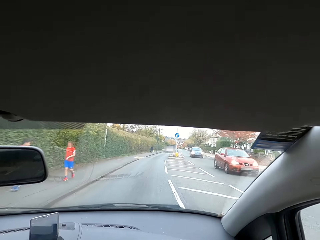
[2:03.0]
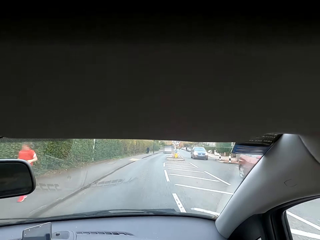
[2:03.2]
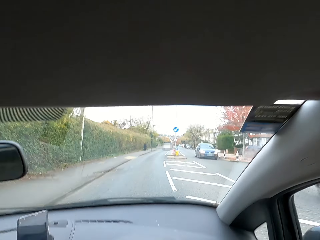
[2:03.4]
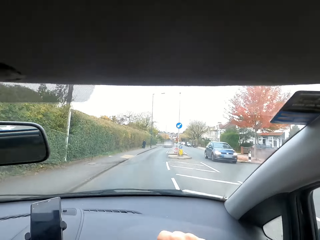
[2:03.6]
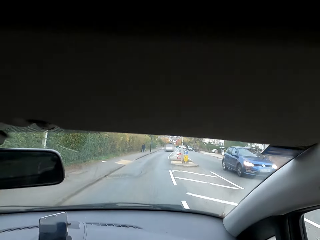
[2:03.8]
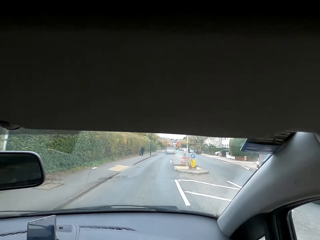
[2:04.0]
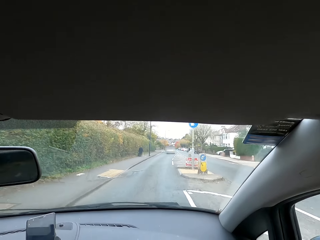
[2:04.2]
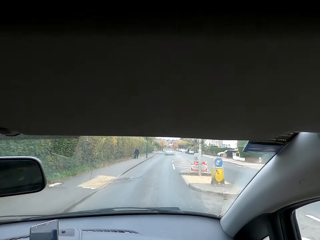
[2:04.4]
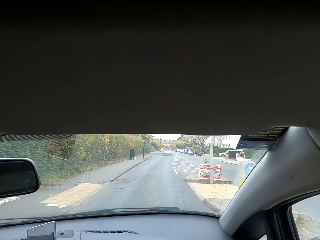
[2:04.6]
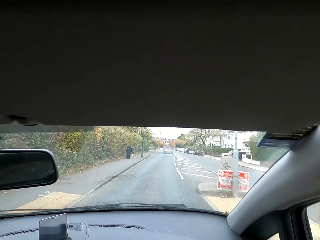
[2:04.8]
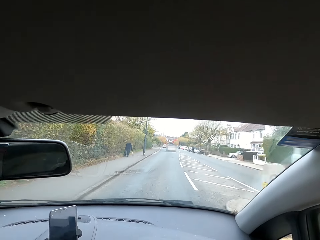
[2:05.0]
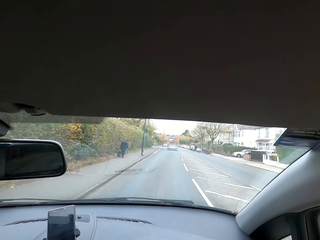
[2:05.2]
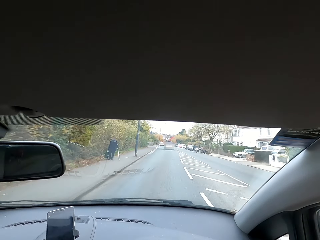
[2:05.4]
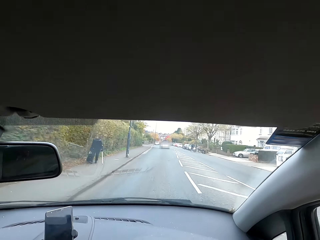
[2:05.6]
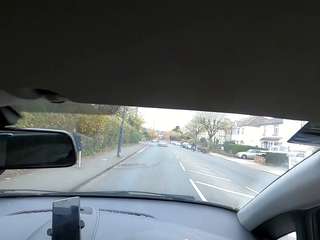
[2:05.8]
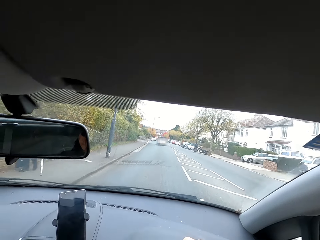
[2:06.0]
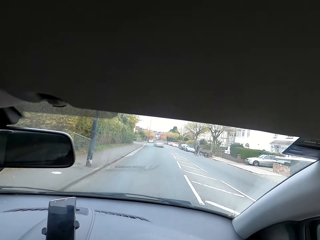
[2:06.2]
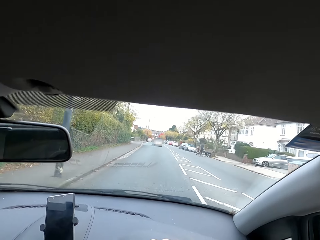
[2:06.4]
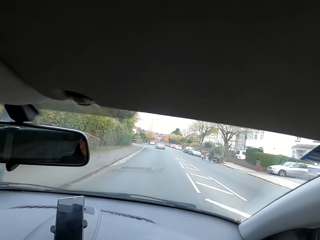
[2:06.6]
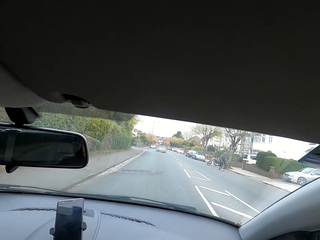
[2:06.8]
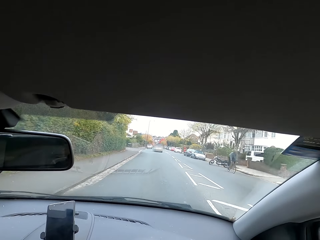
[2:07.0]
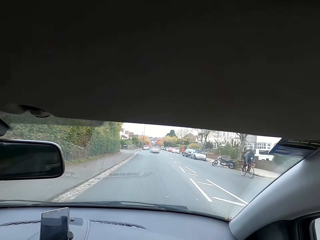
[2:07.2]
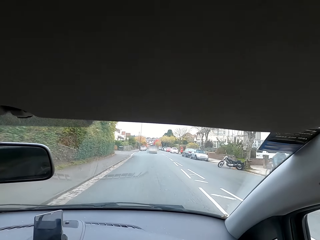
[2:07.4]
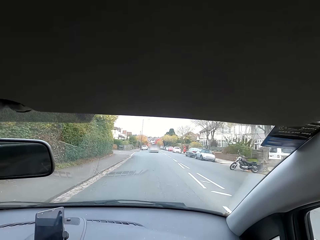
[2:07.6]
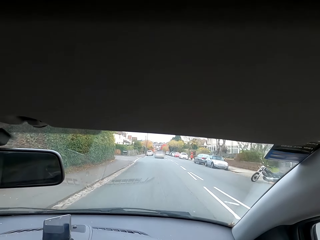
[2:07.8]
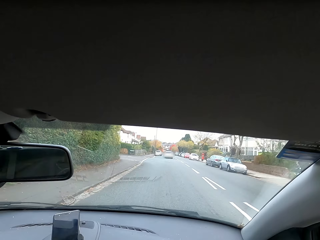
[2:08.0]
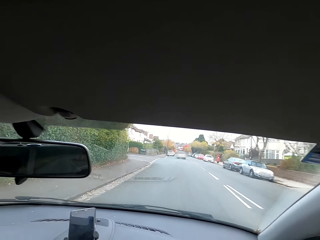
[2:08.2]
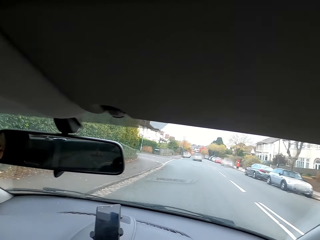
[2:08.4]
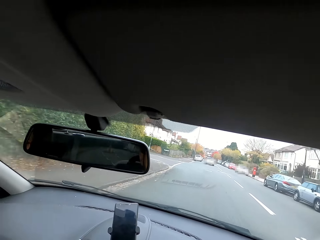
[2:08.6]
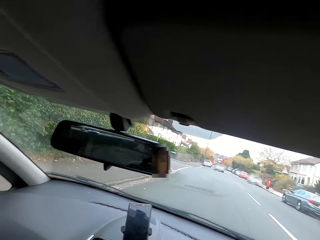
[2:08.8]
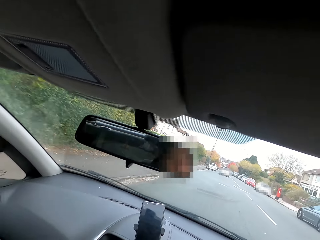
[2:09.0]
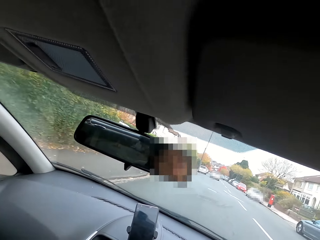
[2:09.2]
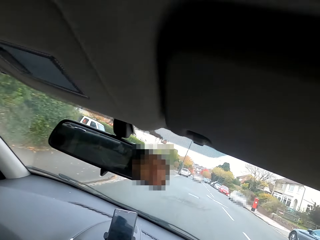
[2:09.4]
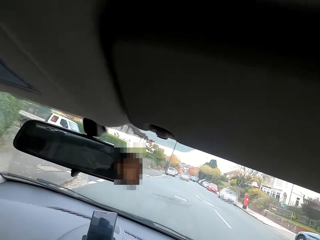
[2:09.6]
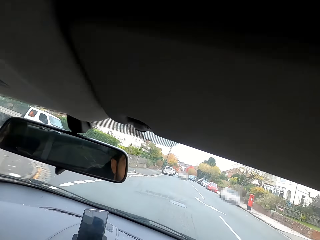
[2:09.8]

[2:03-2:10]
The camera wearer interacts with a woman.

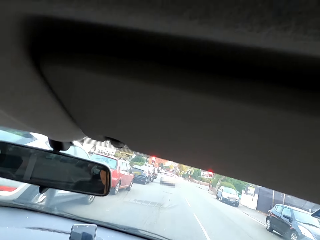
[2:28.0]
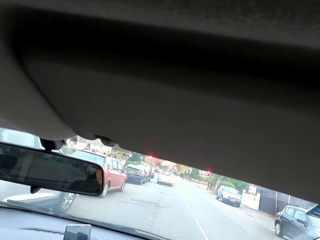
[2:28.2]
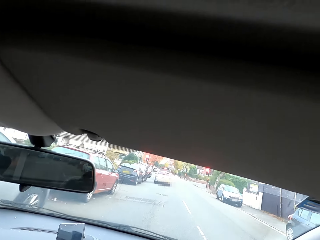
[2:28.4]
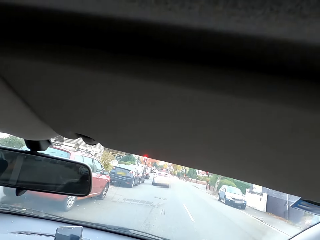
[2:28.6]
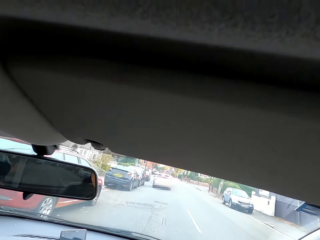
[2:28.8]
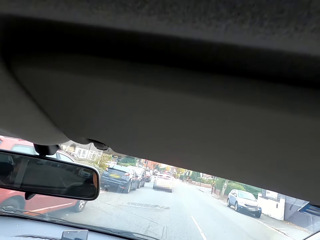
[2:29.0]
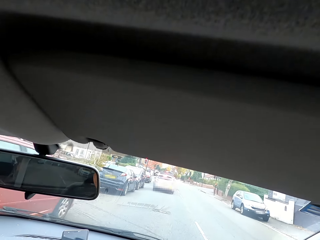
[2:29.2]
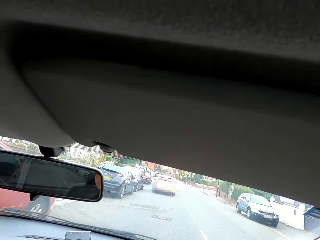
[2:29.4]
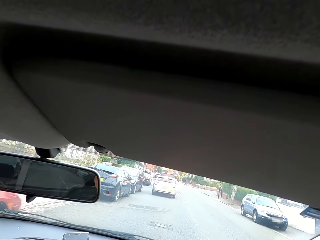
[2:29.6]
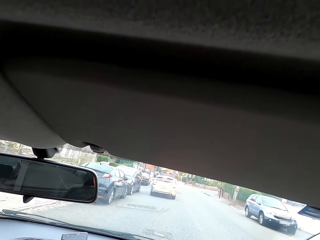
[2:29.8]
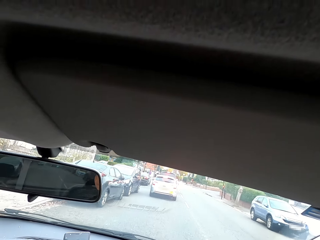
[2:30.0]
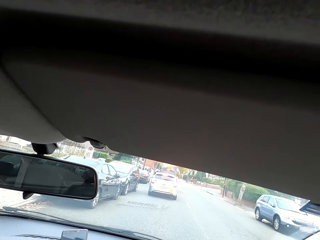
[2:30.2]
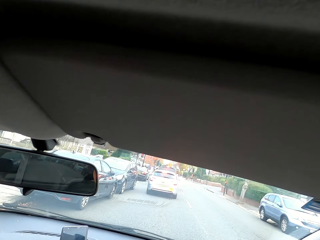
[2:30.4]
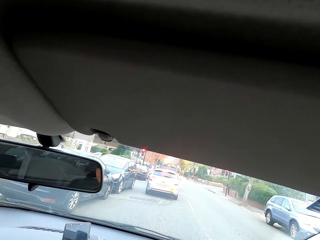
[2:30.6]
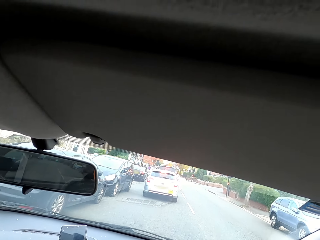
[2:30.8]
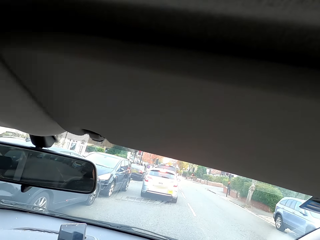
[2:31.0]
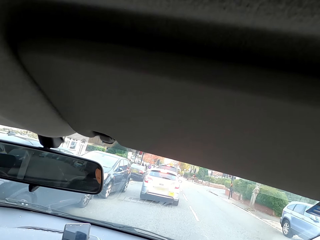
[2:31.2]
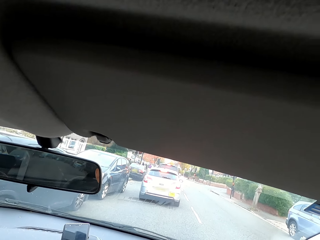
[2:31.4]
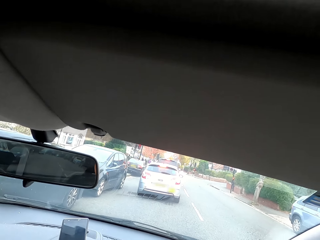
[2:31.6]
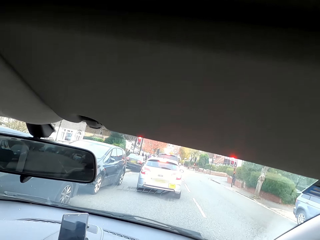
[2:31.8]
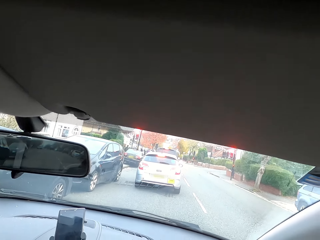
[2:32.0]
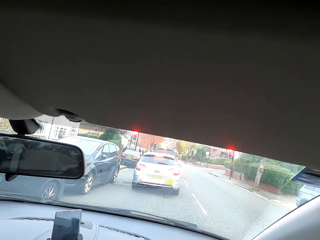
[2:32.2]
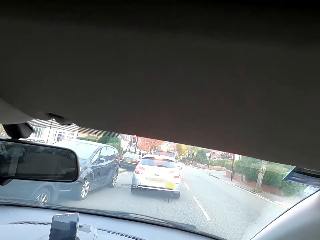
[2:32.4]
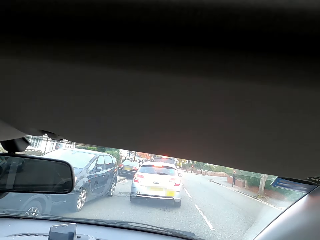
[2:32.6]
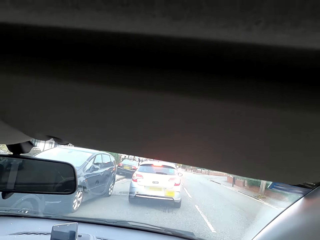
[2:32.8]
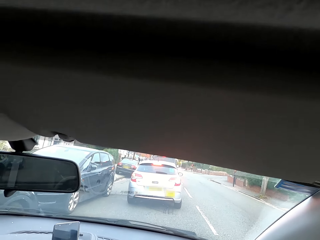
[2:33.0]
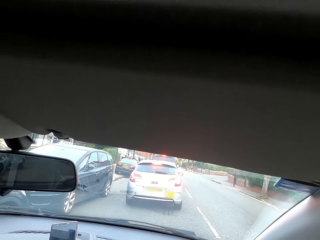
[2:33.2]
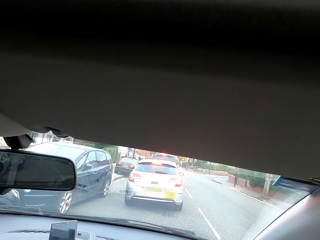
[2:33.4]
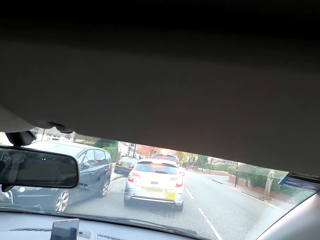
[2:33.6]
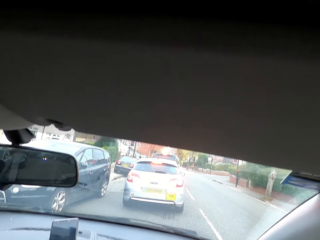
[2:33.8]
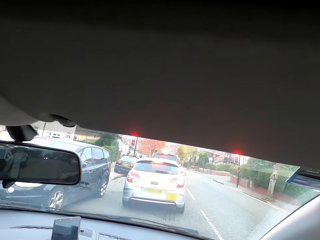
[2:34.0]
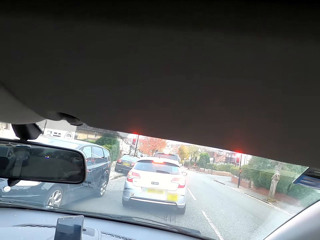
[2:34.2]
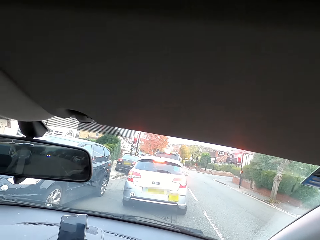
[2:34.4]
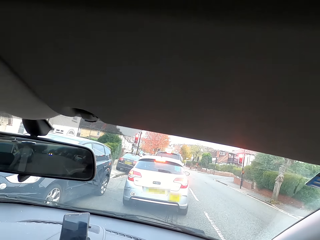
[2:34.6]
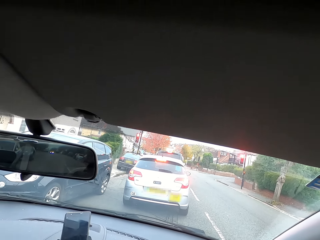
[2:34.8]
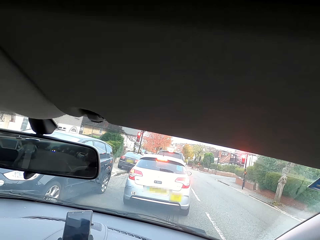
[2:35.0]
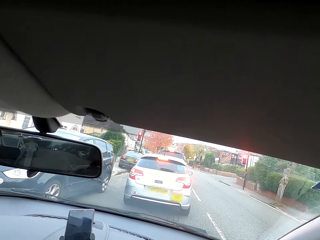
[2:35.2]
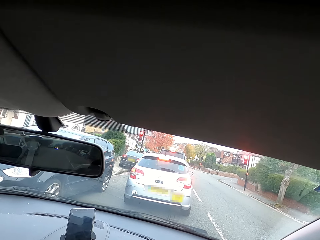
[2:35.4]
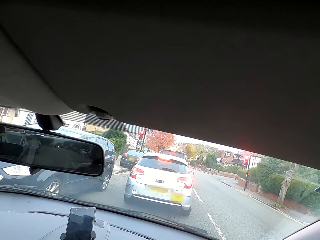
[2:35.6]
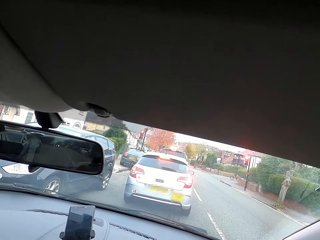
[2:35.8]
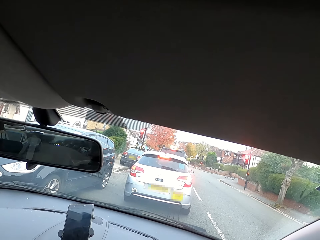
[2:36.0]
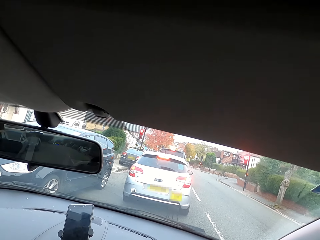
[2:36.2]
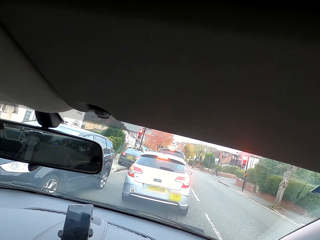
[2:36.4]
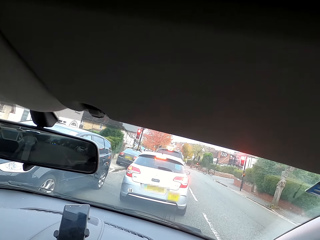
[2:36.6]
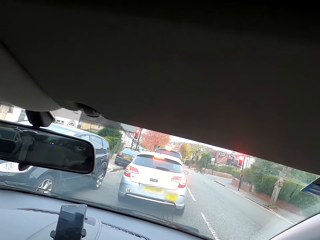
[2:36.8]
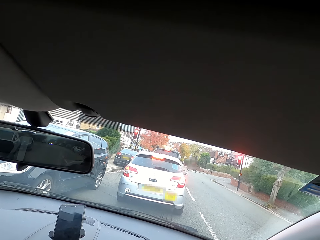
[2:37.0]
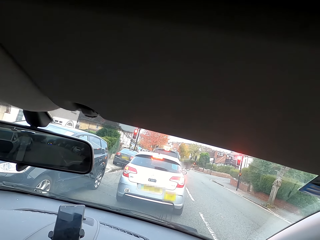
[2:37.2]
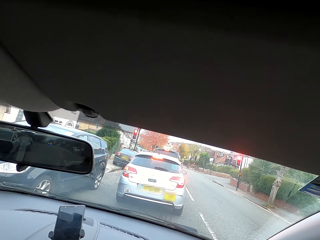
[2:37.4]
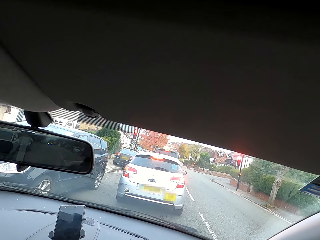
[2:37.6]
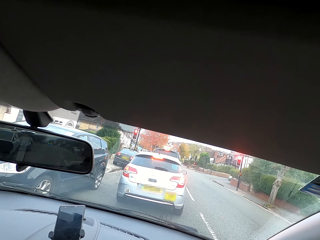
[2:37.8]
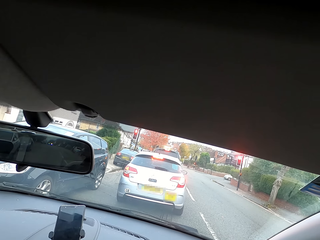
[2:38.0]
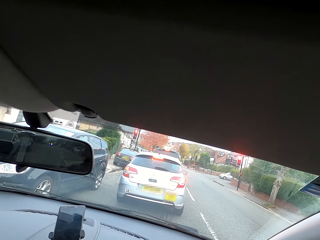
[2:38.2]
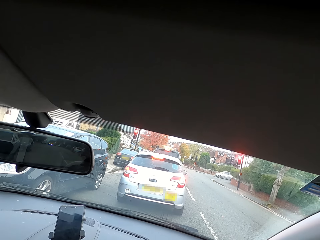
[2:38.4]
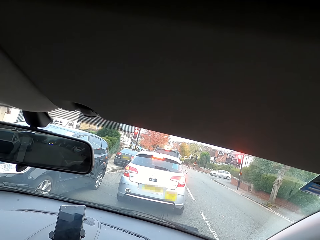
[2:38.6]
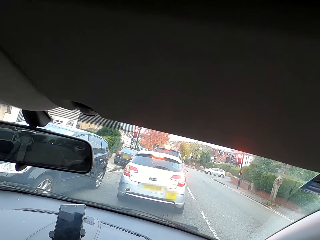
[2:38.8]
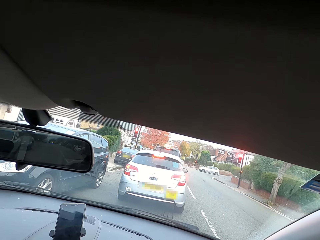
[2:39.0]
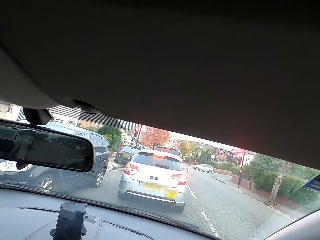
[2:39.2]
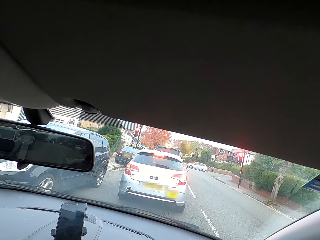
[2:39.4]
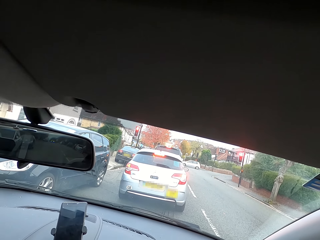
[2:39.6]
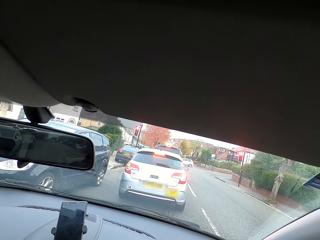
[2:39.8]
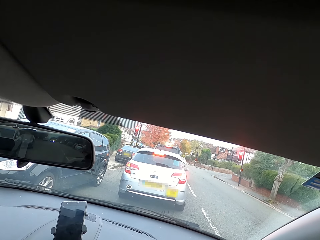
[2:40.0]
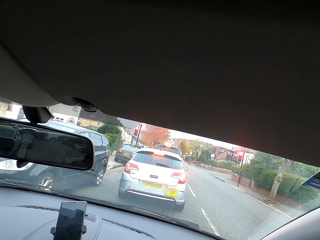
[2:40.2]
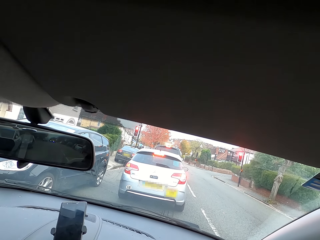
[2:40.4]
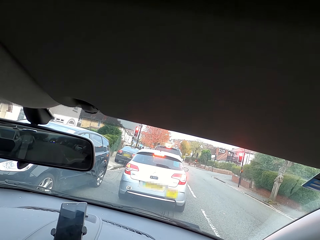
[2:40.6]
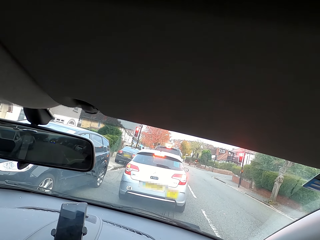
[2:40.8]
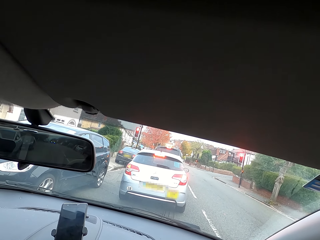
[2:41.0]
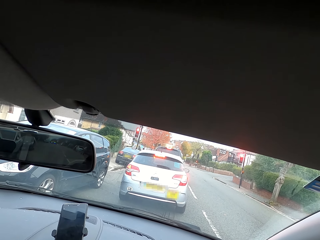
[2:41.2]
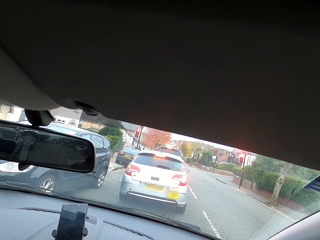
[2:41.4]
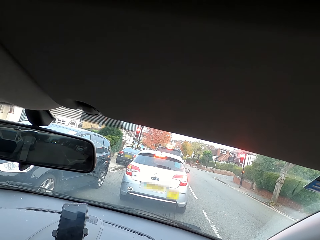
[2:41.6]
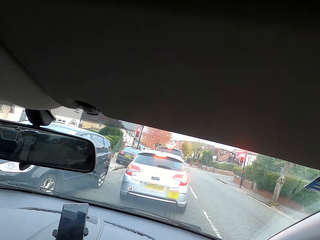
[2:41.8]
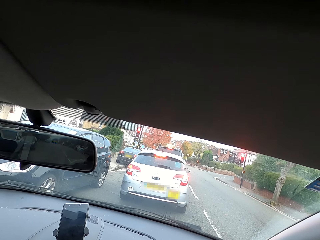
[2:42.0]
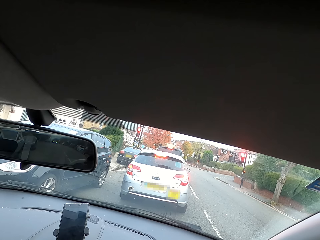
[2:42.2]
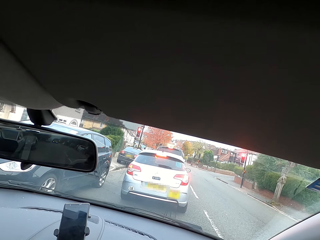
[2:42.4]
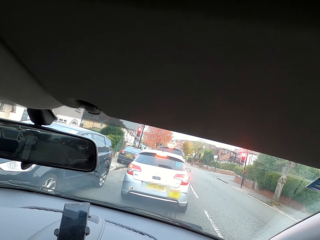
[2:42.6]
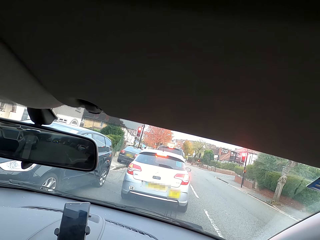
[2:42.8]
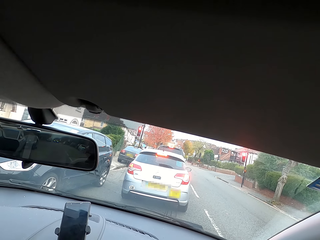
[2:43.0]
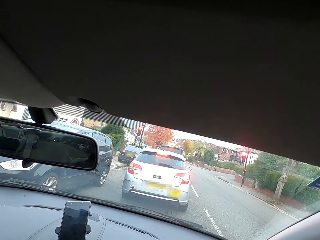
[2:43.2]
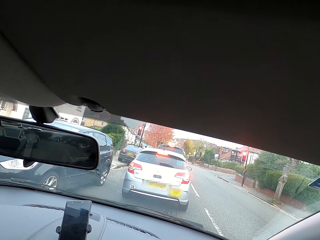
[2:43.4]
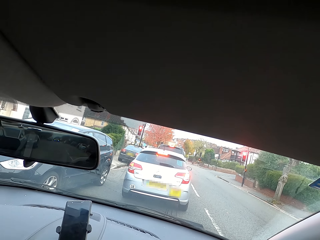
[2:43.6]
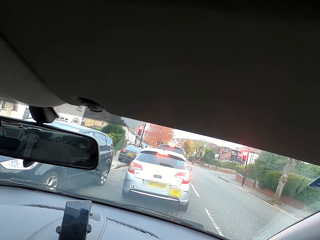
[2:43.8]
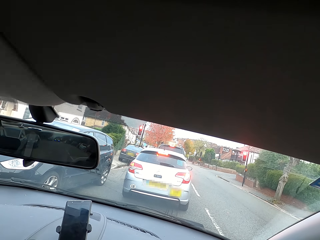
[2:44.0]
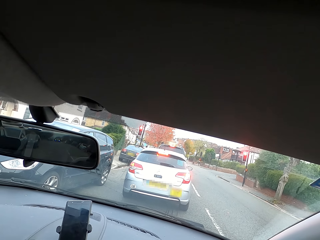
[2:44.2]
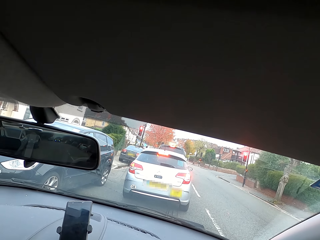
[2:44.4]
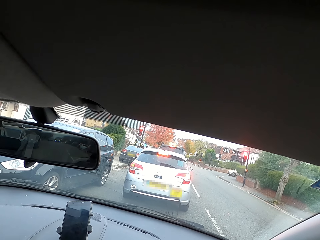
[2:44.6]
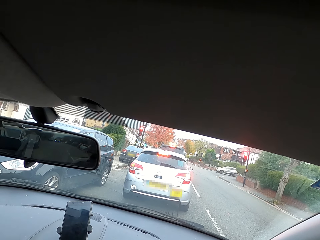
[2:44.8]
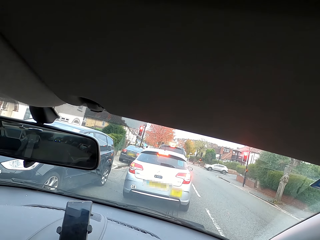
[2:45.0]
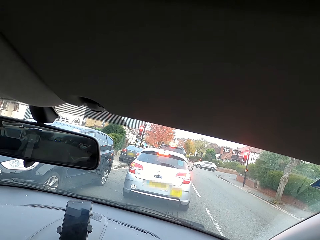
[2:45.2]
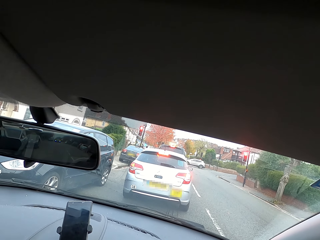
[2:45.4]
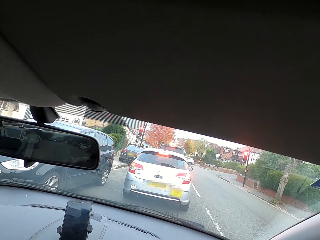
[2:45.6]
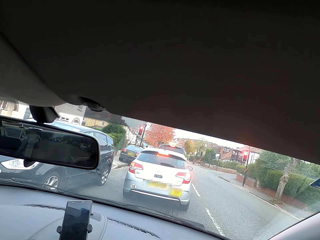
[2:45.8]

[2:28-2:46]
The camera wearer drives the car. They stop on the traffic lights. They stop at the road.
